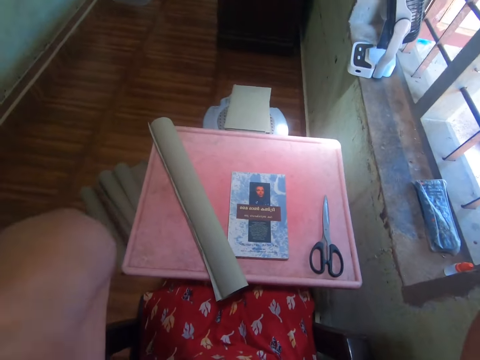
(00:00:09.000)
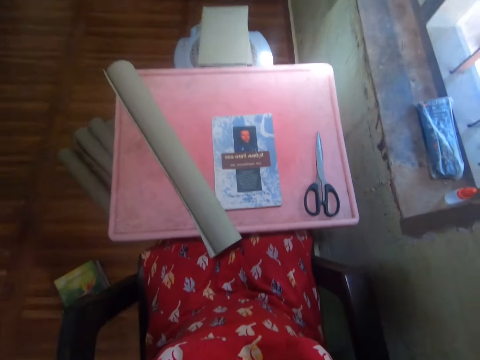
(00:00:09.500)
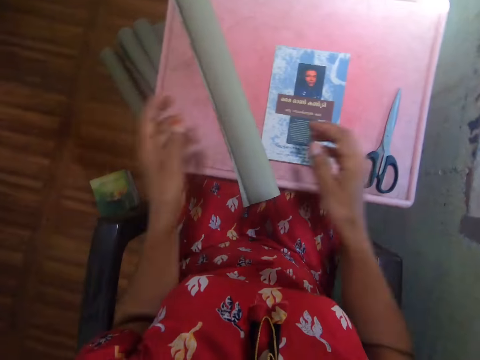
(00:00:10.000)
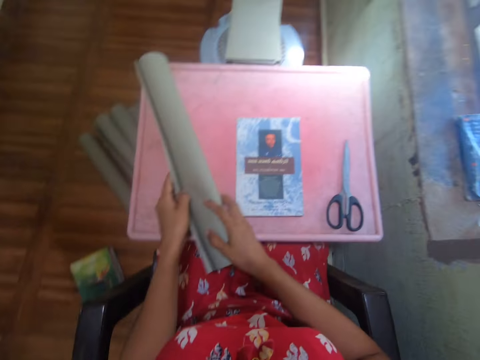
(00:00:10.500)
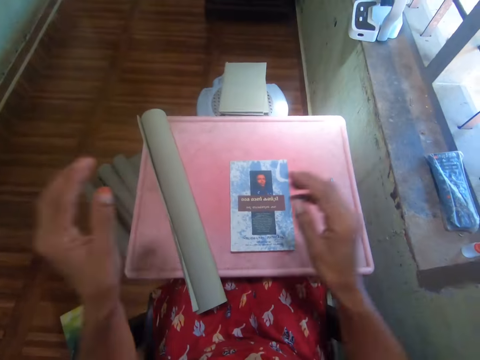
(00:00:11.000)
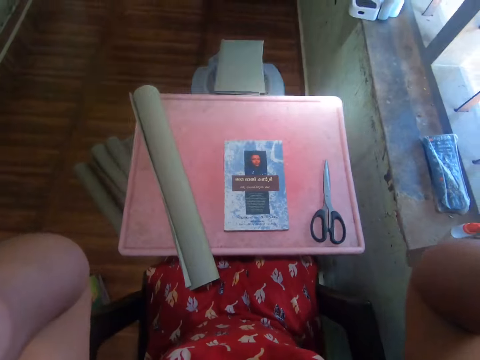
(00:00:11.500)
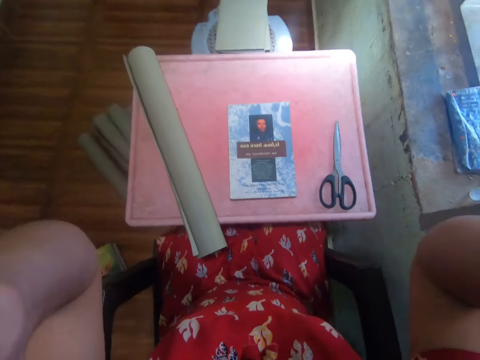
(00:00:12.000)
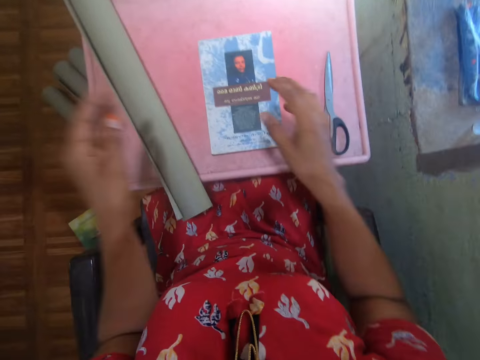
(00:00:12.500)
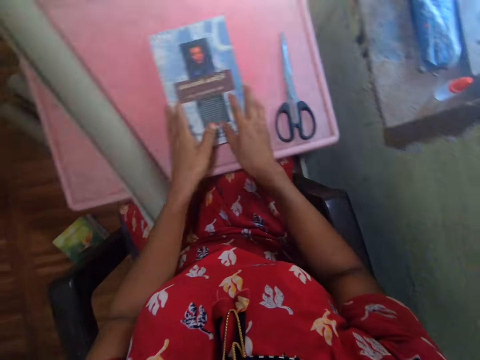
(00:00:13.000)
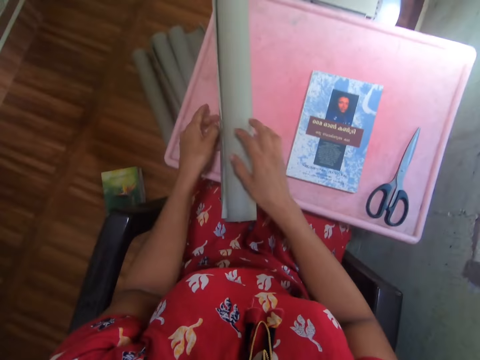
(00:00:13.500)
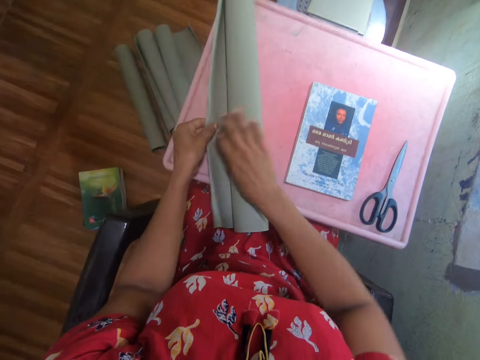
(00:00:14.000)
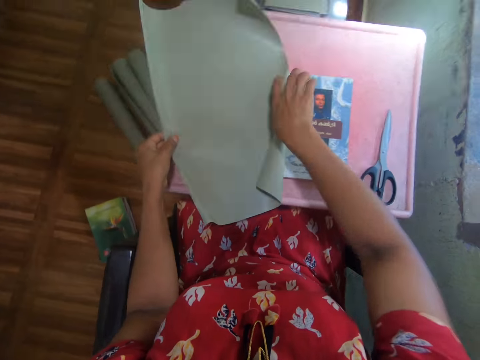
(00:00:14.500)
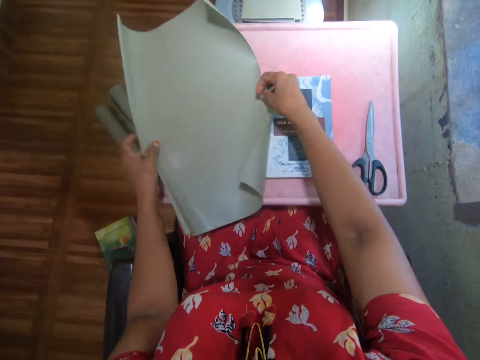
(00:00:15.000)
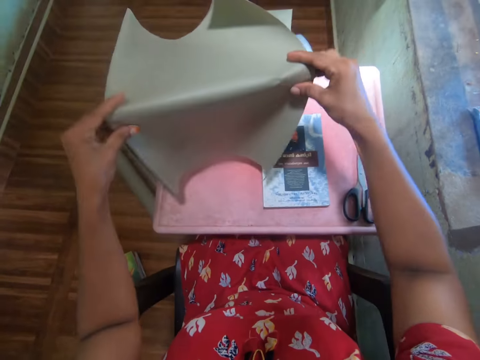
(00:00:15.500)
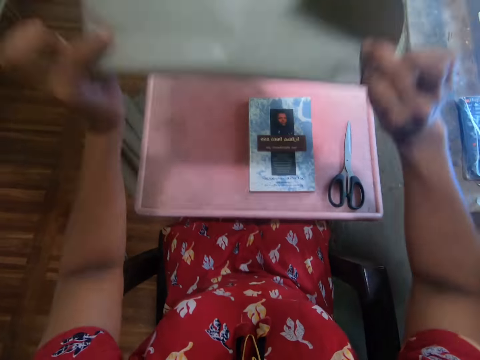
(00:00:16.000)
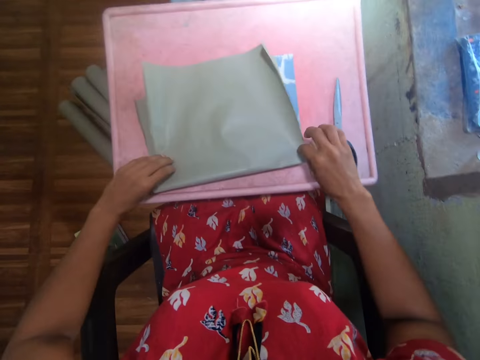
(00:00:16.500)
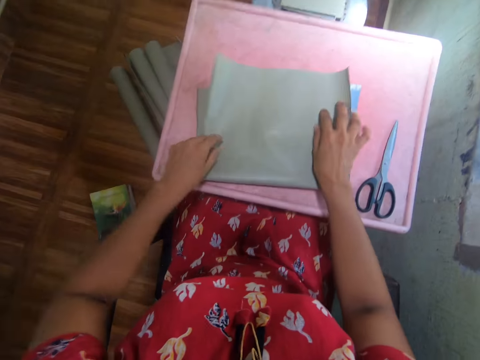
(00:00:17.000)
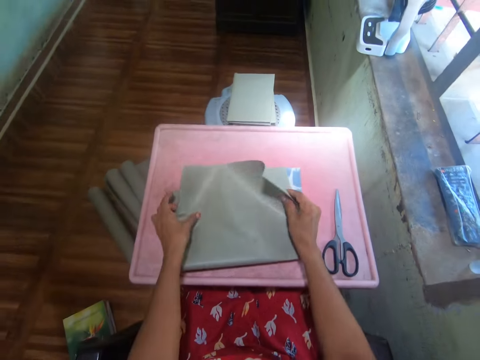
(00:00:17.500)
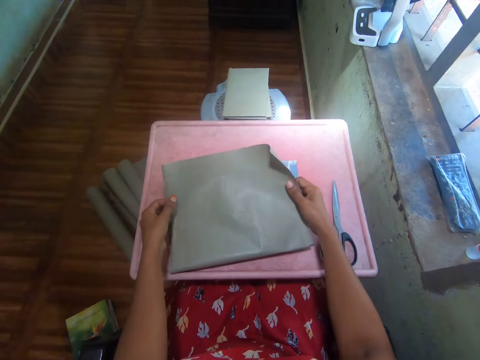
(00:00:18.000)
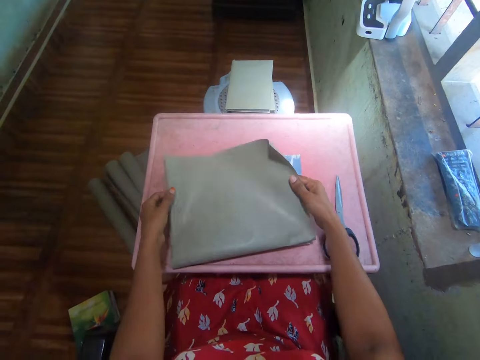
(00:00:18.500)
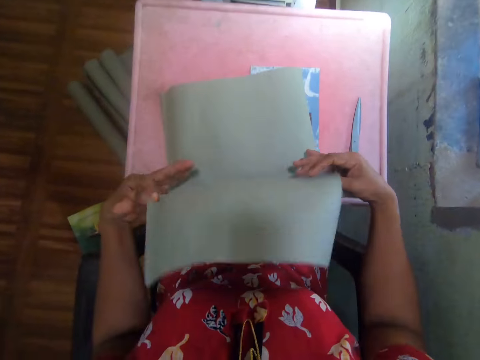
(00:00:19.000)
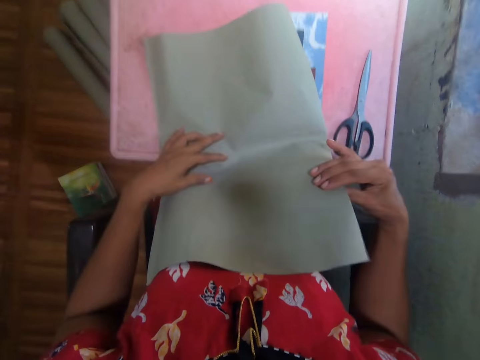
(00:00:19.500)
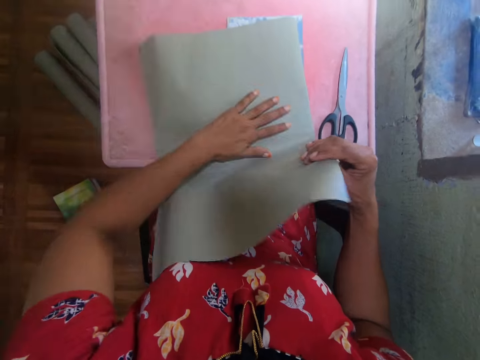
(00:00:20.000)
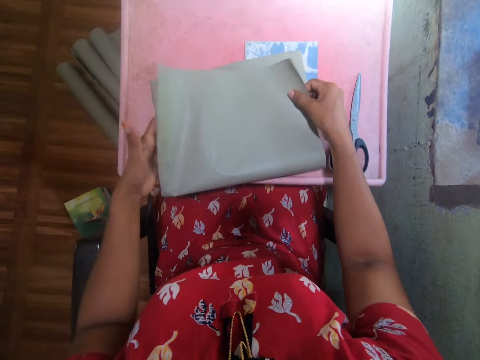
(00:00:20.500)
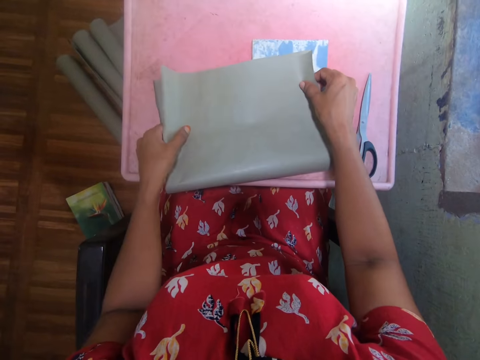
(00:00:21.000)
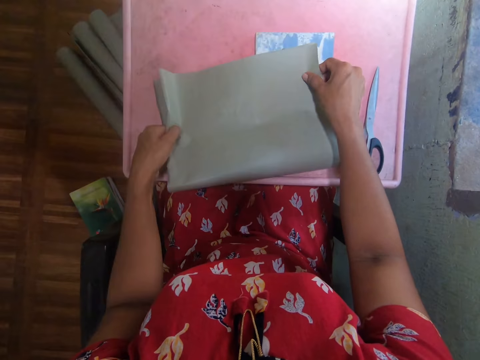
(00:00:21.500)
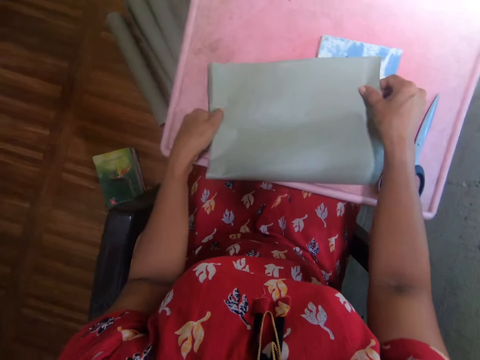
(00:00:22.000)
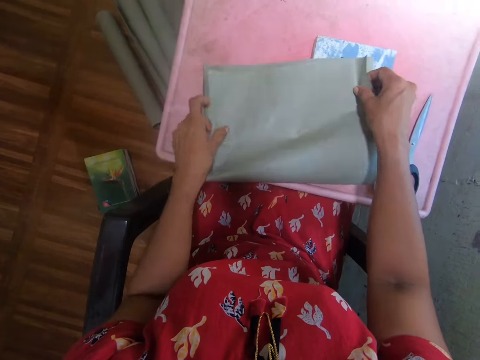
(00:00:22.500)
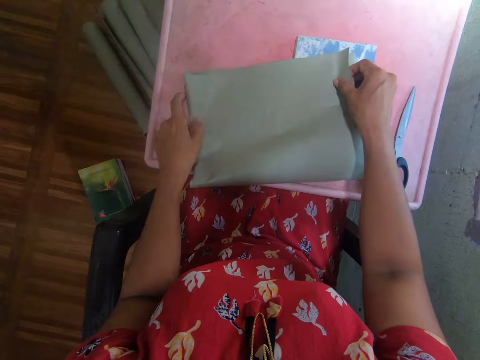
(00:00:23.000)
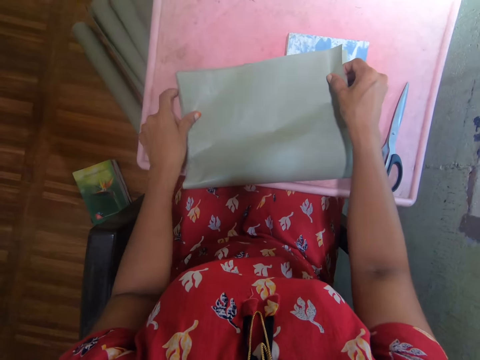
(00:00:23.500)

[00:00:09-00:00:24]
The camera wearer takes the manila paper or cover paper. They touch the cover paper. They adjust the camera. They touch a book. They unfold the cover paper. They fold the cover paper. They put the cover paper on the table.

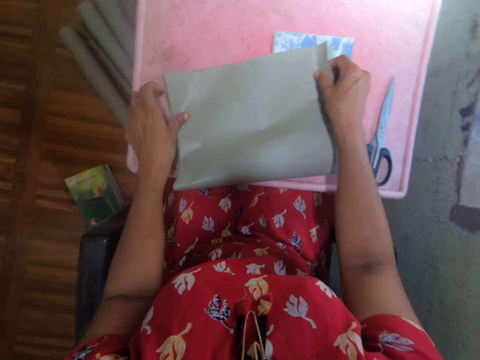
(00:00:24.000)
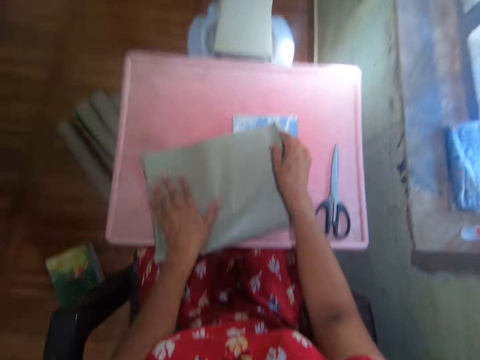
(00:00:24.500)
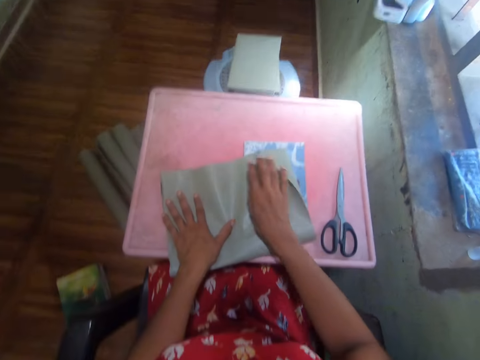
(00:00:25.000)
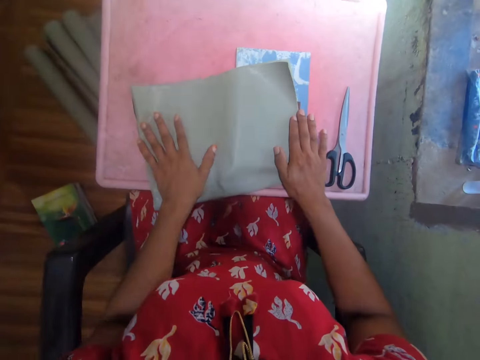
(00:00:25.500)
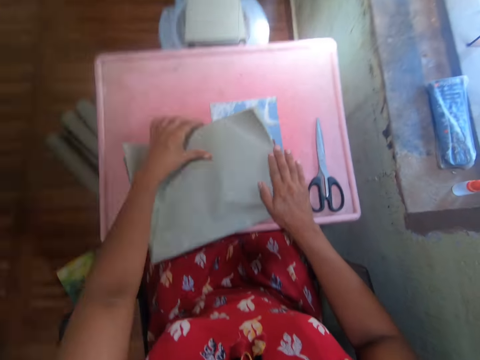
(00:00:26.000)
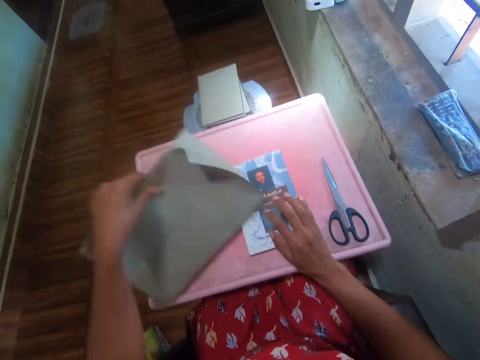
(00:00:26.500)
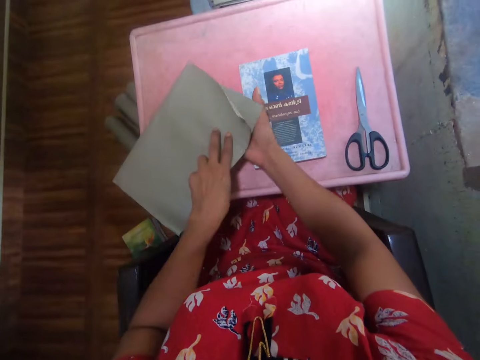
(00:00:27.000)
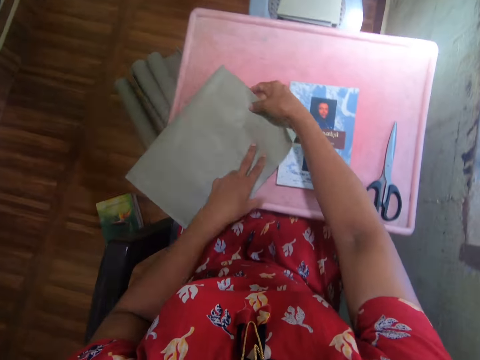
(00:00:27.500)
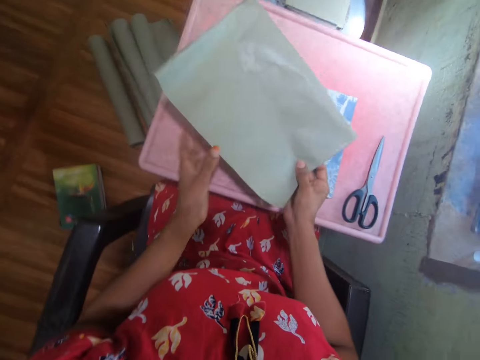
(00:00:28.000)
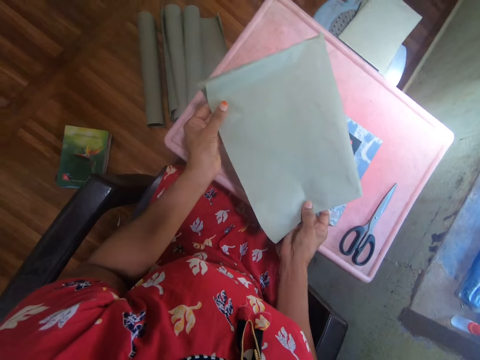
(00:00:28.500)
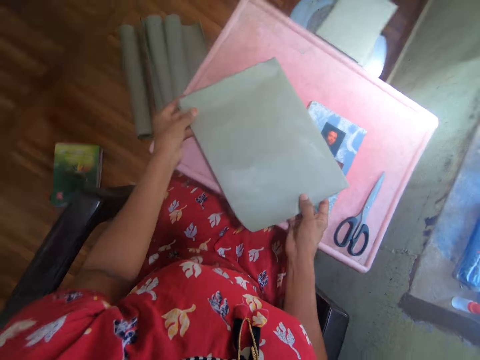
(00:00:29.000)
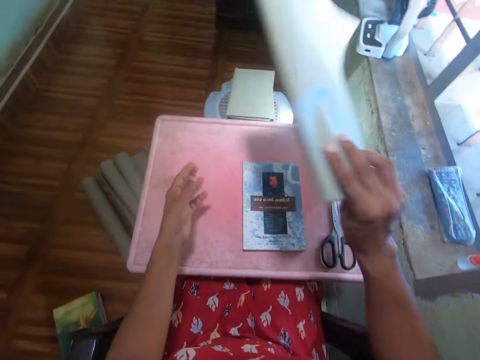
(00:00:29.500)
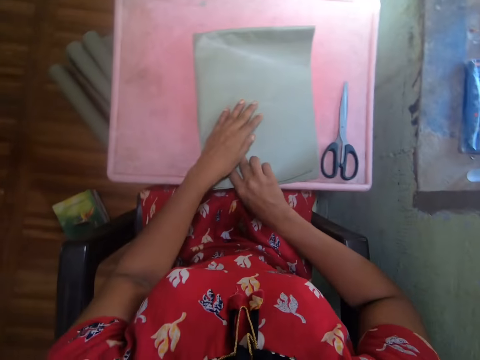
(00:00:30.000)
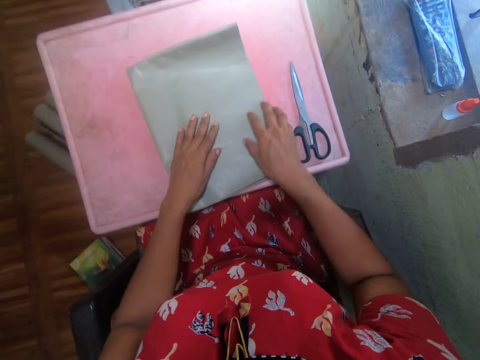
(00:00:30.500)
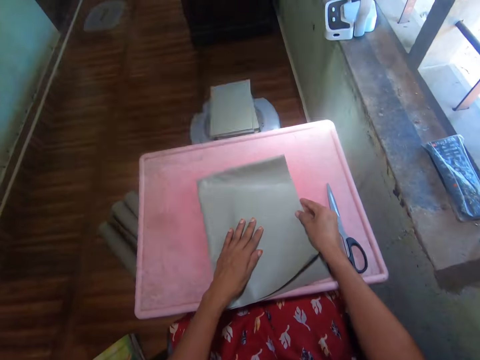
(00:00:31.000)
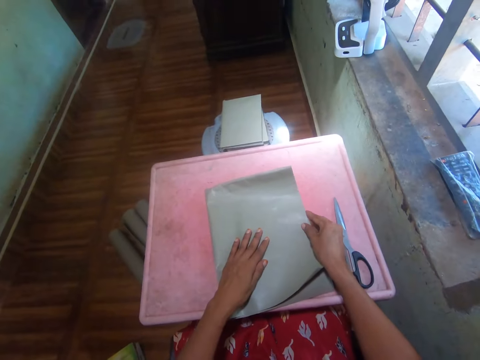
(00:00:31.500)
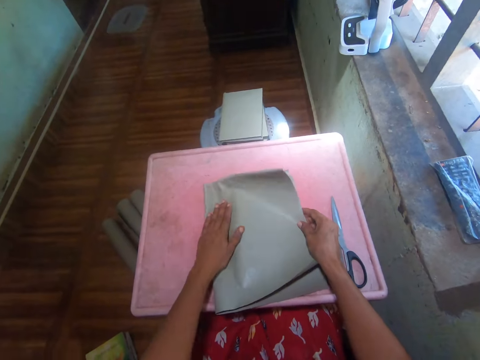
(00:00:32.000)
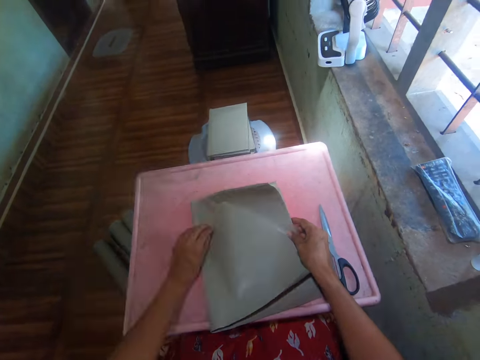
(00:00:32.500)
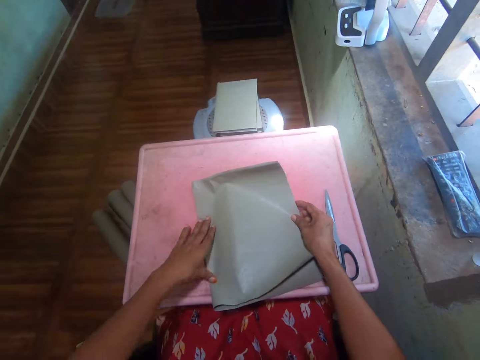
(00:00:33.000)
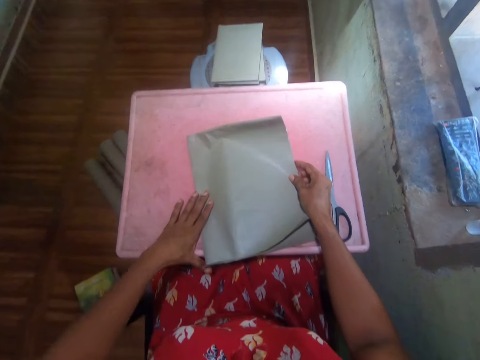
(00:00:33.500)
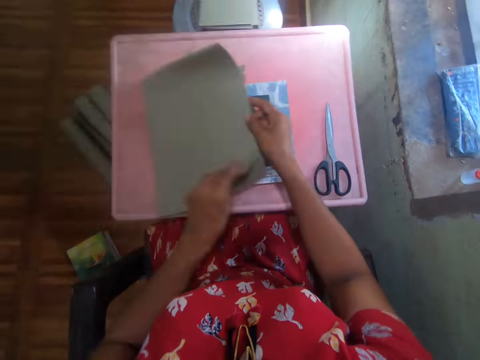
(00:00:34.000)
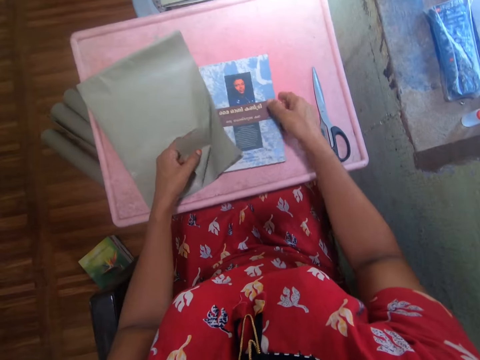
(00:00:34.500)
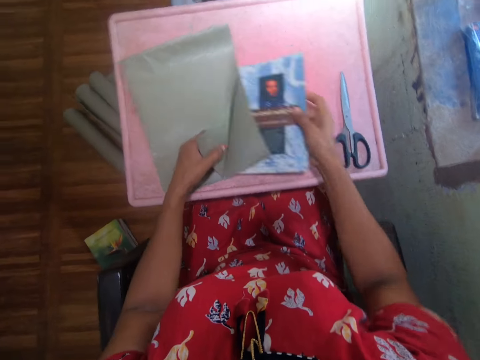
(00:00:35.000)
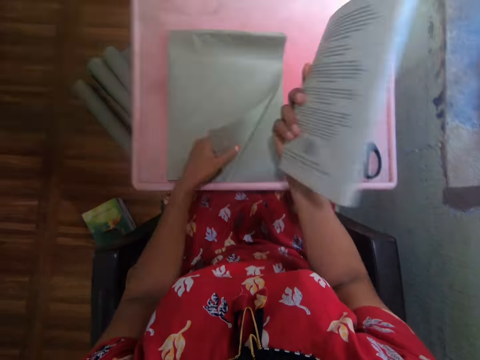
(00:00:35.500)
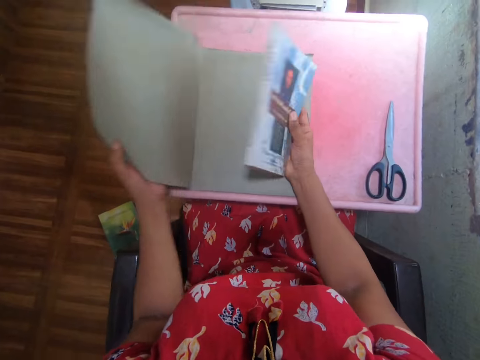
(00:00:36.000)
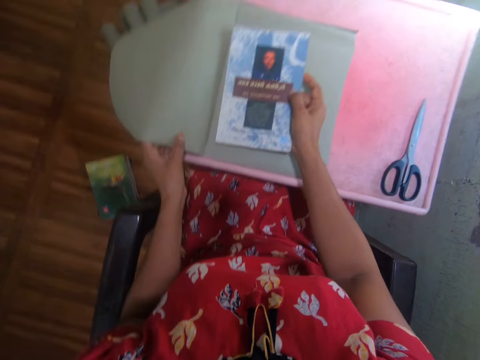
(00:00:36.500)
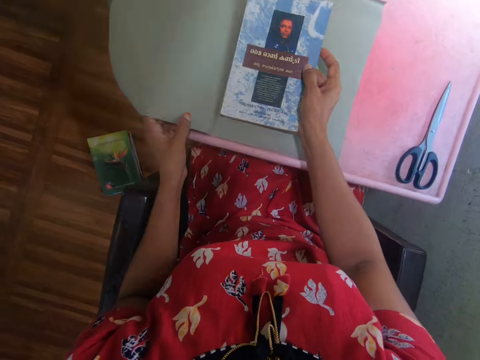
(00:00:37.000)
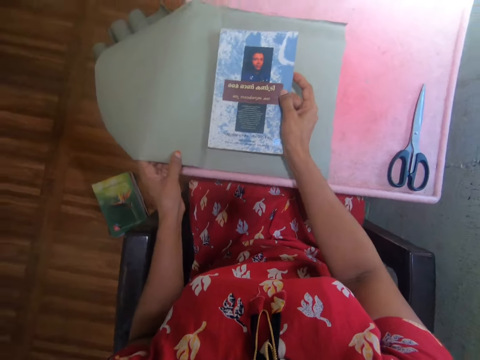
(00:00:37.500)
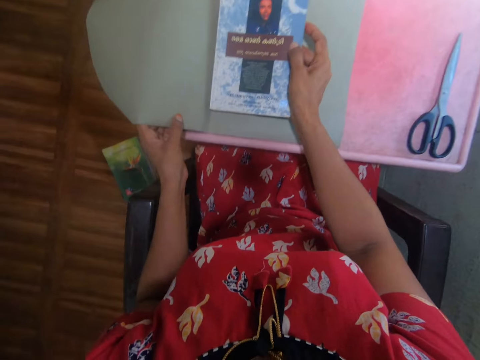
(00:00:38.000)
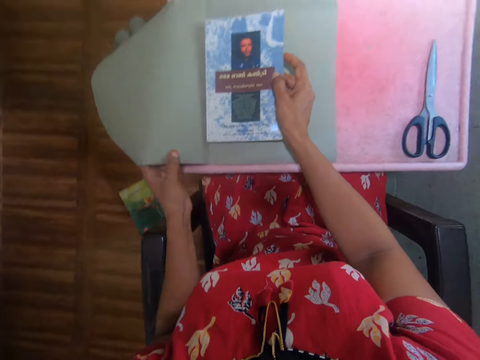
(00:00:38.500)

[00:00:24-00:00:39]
The camera wearer turns the cover paper. They pick up the cover paper. They turn the cover paper. They put the cover paper on the book. They look around. They press the cover paper. They move the cover paper to the table. They pick up the book. They unfold the cover paper. They put the book on the cover paper.
